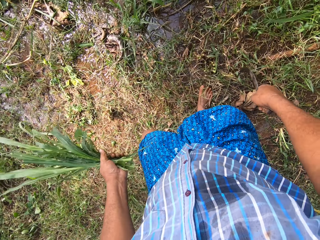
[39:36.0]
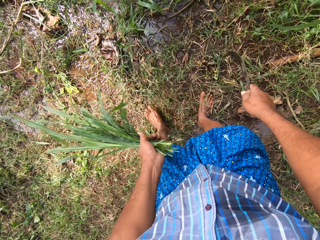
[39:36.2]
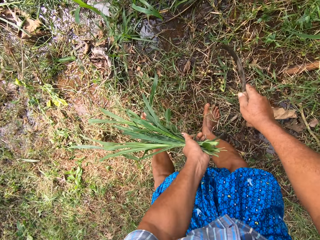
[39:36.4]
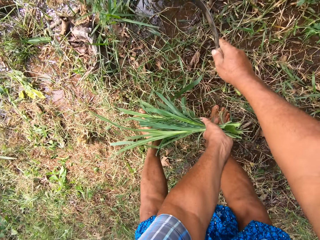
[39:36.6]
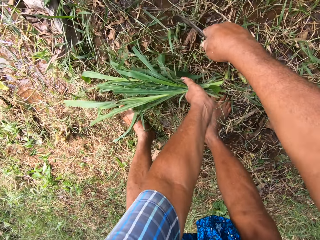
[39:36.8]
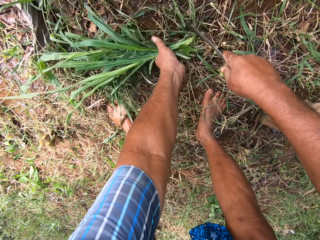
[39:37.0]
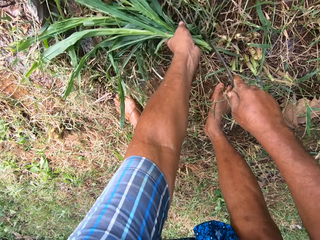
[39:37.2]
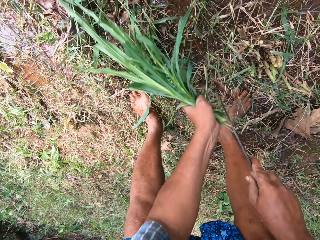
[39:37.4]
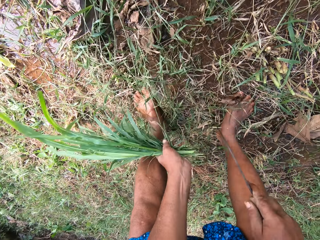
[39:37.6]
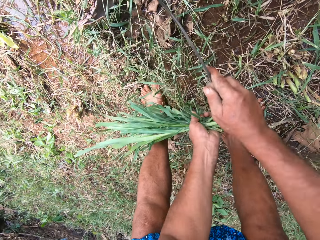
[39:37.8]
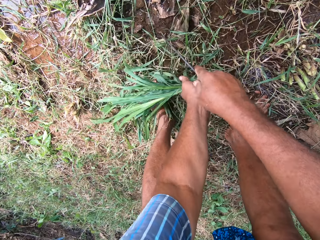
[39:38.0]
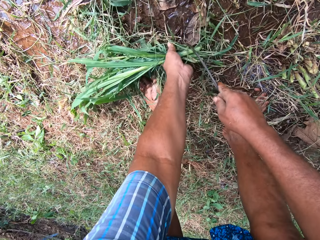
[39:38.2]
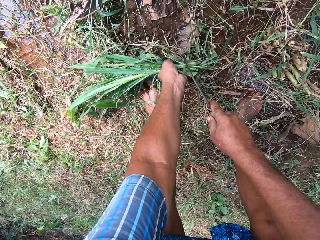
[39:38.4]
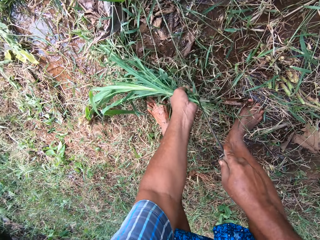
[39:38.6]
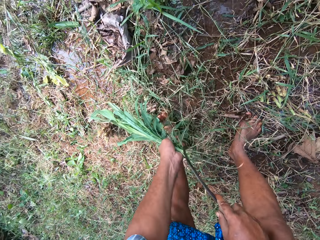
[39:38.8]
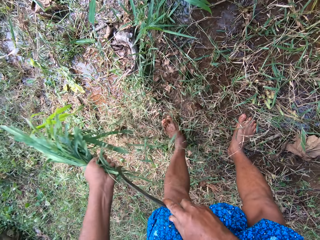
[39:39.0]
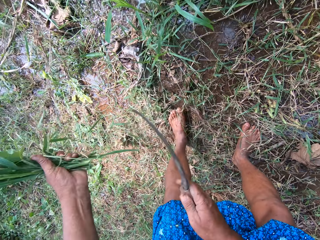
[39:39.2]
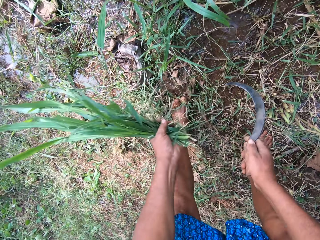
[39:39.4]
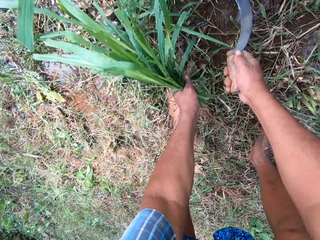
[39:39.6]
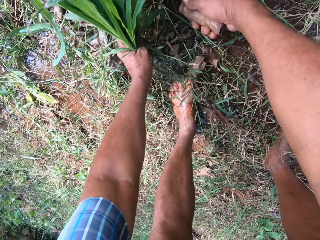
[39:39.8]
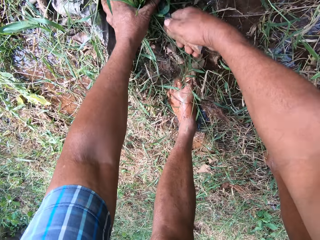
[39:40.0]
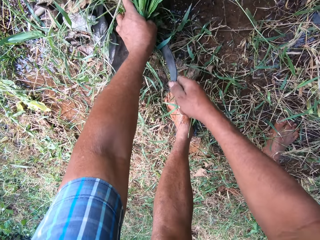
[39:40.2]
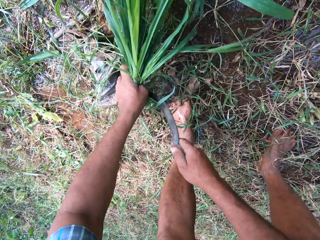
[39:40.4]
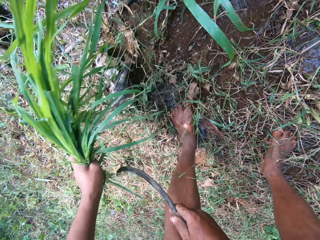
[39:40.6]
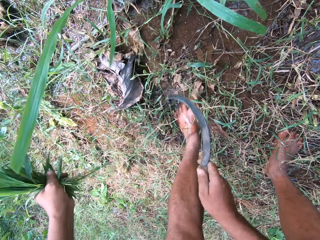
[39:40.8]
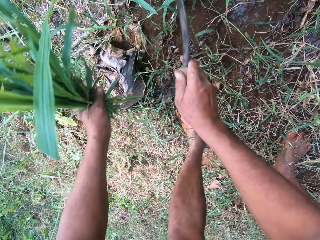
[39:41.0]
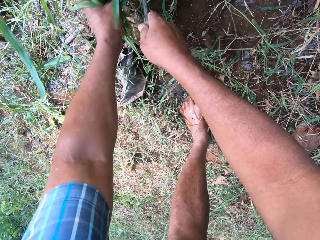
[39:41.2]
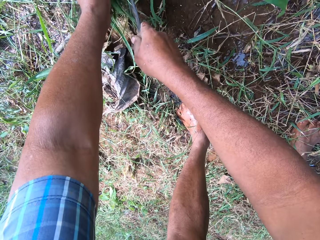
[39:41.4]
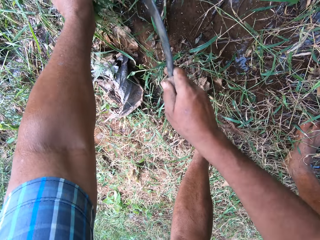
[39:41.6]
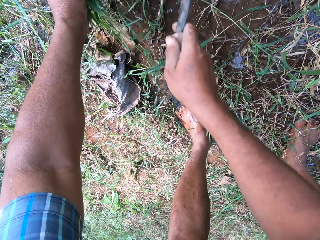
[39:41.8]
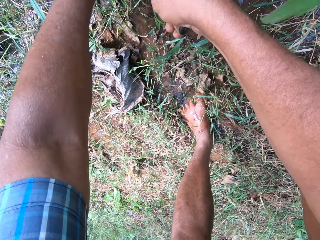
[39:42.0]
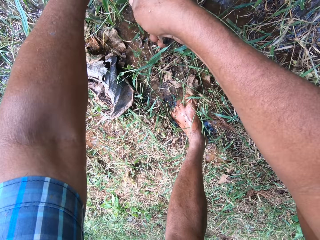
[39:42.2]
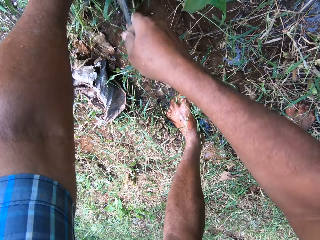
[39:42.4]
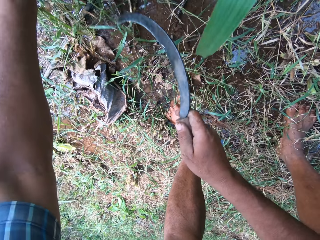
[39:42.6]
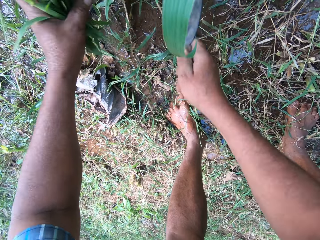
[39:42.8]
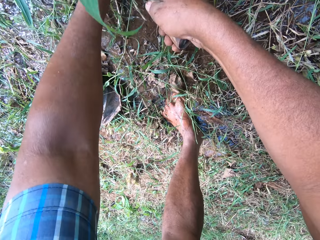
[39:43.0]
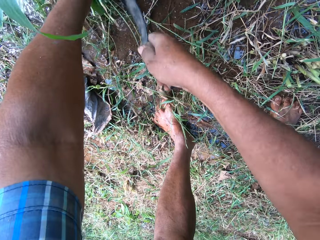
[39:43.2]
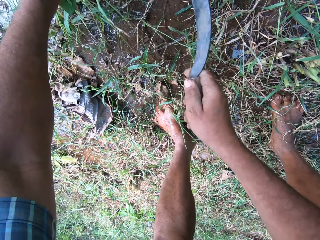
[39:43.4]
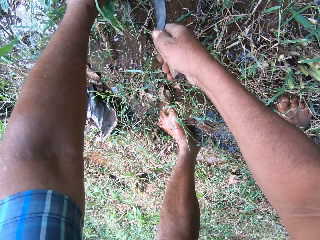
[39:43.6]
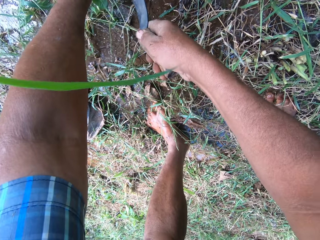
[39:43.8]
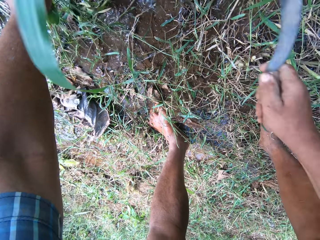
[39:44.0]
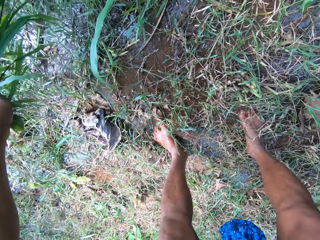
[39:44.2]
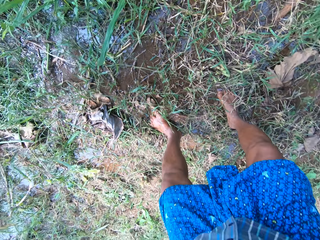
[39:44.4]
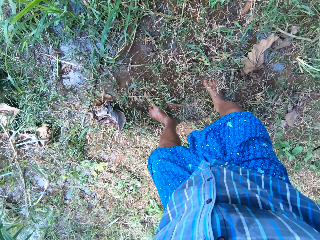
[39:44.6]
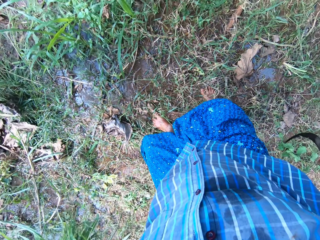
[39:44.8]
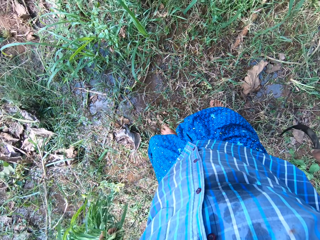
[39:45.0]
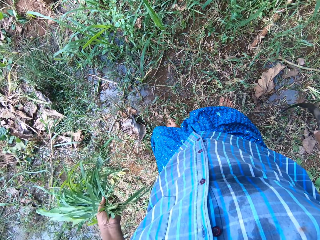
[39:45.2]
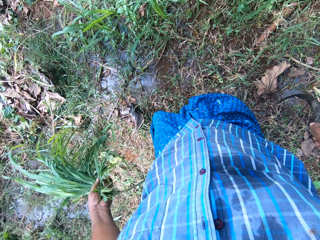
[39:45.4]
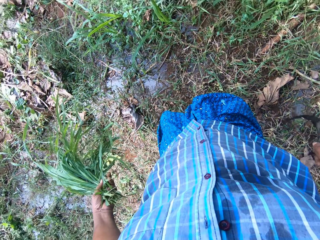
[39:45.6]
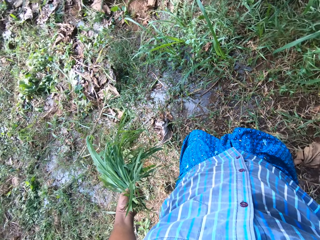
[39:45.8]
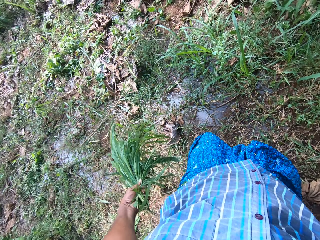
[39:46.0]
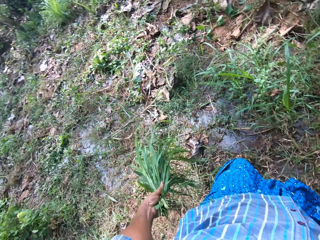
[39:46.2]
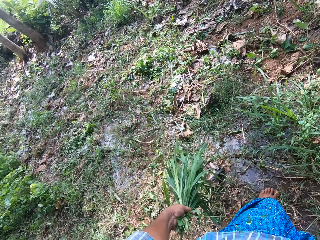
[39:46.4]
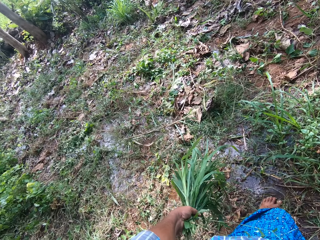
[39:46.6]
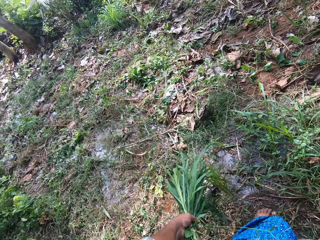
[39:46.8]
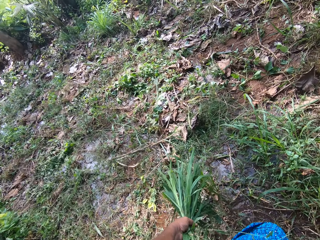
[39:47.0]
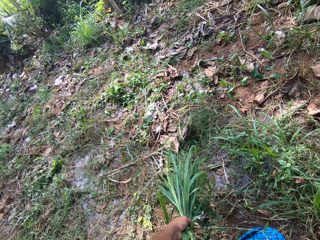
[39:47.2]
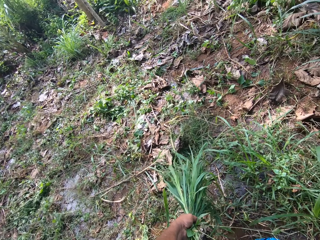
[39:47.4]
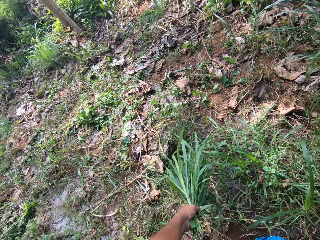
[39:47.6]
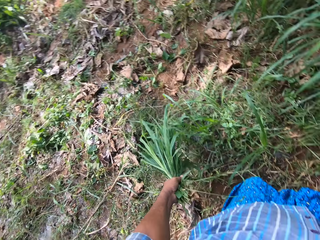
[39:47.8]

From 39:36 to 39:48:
The camera wearer weeds some grasses with the knife. They hold the grass.

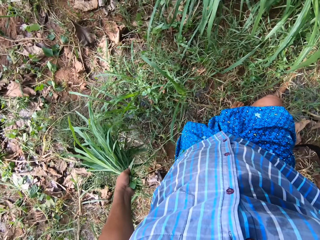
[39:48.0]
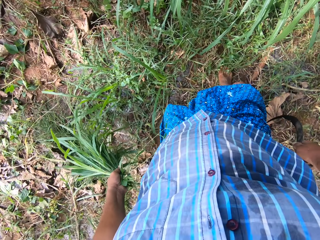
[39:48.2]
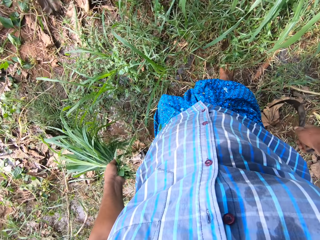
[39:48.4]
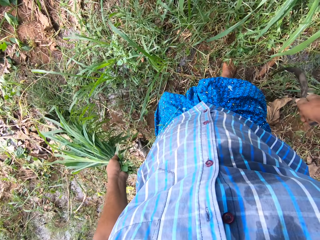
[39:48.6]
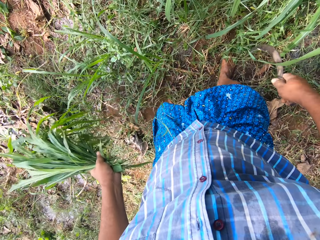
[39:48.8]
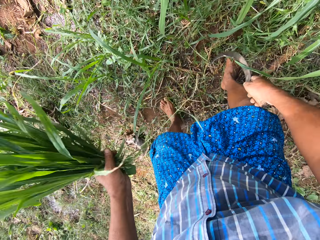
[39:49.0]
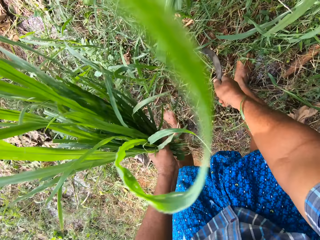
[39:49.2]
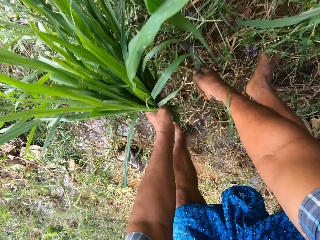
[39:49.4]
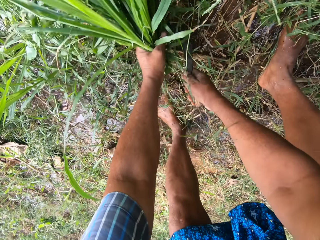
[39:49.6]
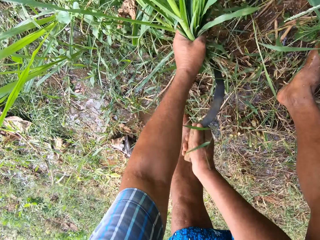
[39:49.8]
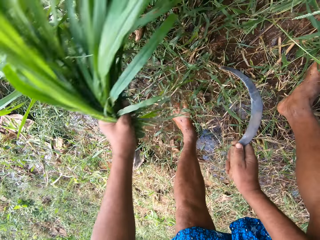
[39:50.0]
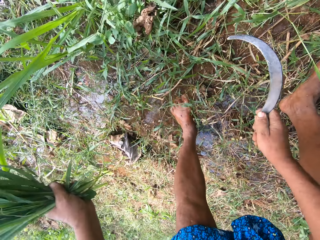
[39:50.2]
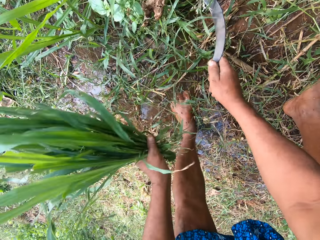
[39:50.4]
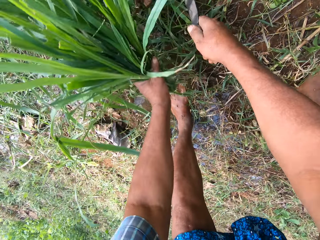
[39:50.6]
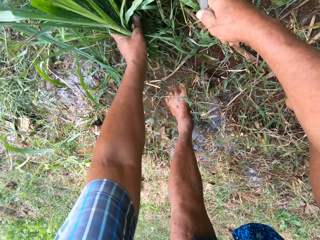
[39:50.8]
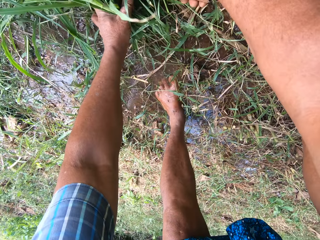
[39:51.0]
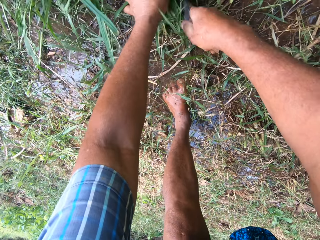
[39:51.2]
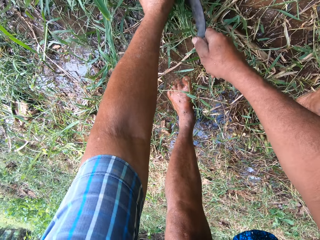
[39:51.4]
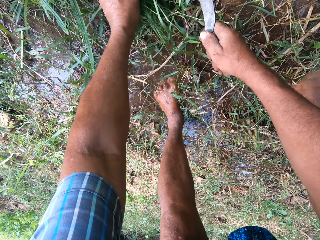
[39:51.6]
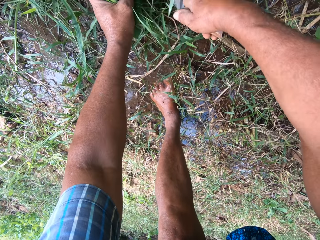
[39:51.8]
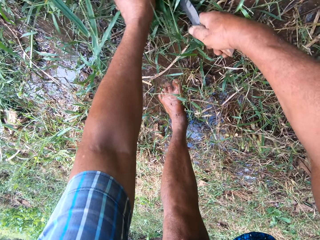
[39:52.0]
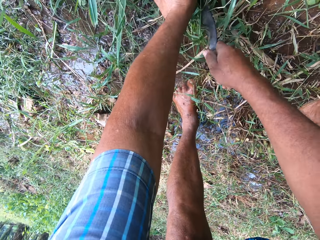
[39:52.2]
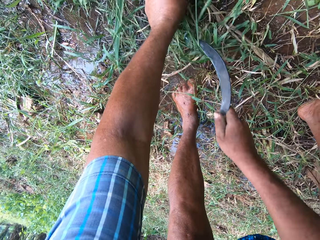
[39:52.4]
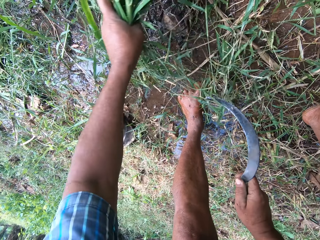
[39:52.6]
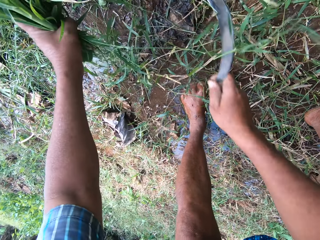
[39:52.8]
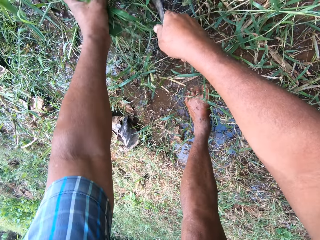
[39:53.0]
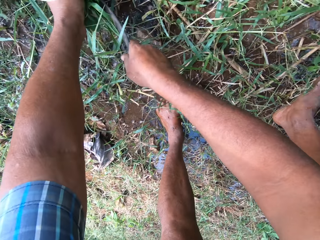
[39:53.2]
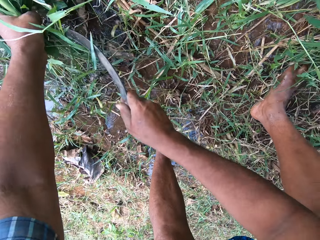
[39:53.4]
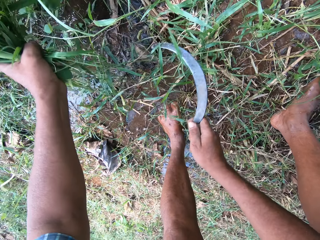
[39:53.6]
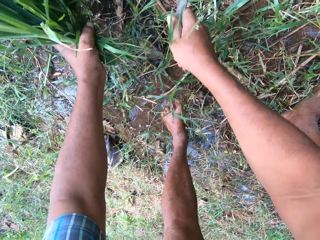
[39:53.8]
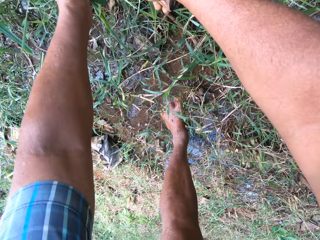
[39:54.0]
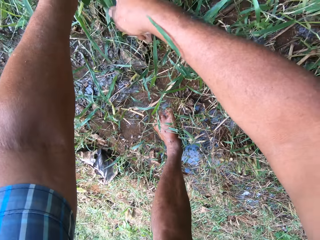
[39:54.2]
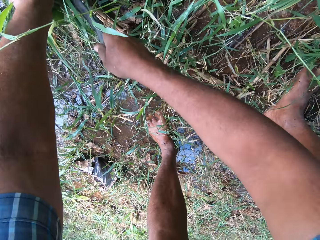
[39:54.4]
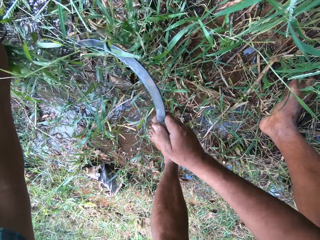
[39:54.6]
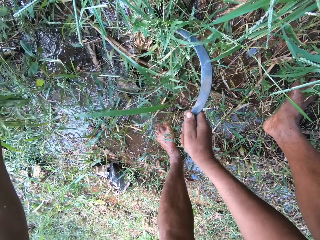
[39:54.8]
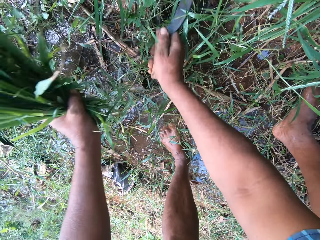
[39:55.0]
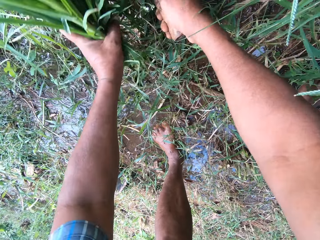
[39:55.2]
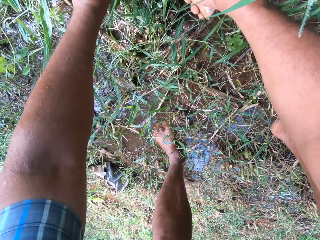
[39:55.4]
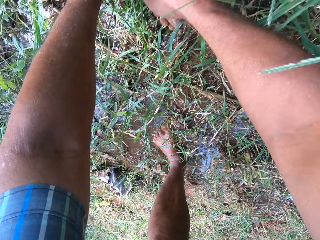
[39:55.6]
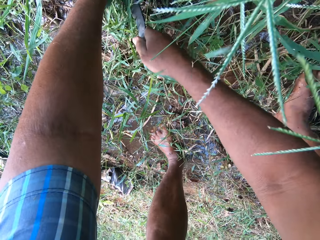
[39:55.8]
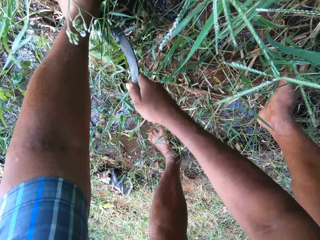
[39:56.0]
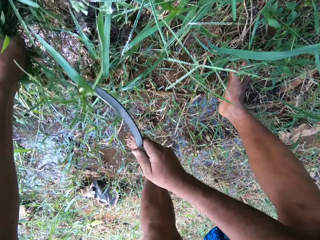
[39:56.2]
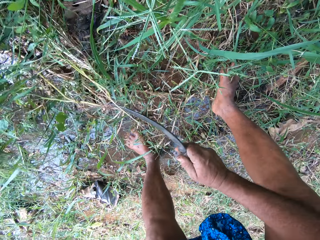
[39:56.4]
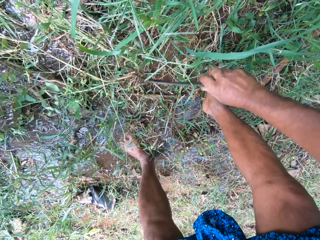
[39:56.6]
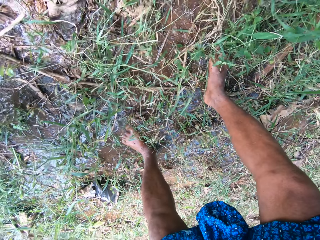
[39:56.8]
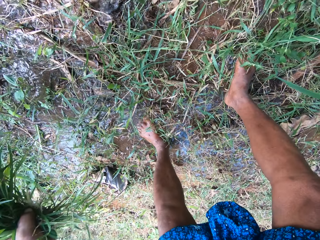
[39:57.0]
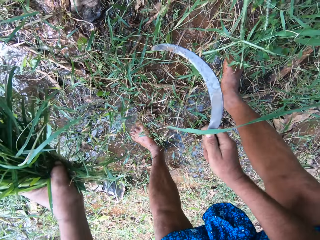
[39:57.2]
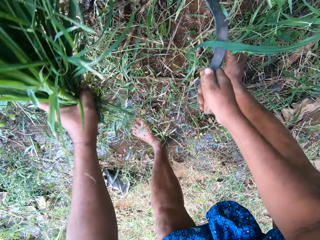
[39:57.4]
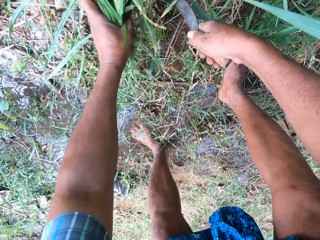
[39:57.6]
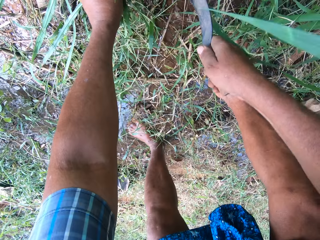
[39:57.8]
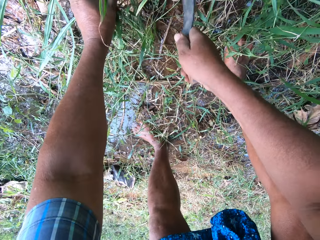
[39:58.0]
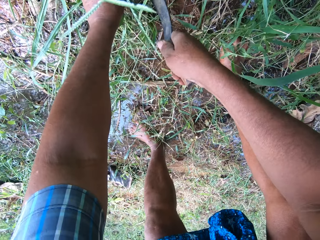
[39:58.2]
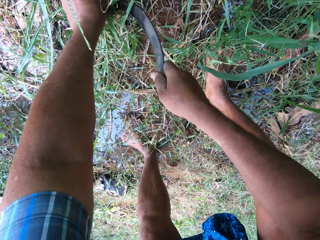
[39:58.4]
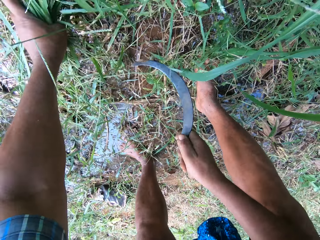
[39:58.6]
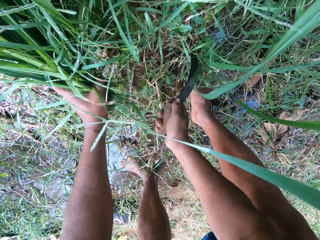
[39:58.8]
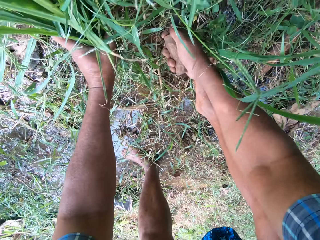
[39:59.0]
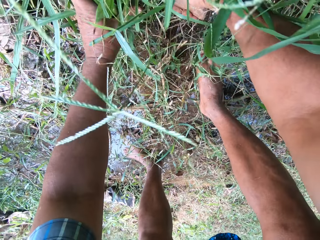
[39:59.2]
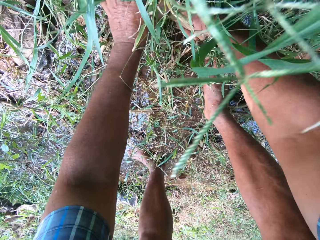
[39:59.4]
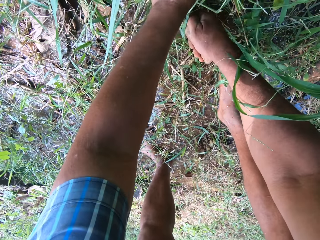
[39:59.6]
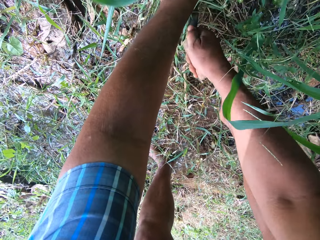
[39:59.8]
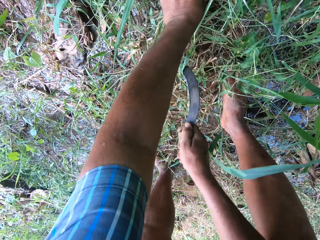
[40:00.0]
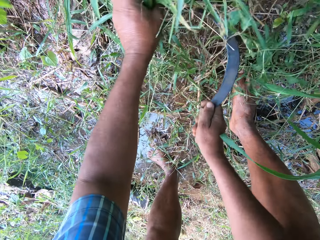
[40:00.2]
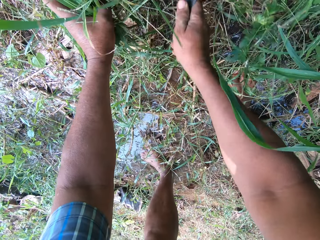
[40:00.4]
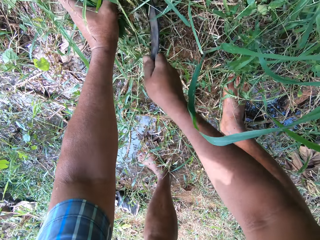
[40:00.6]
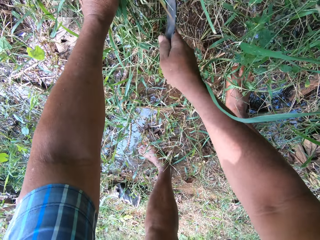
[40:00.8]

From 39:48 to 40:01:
The camera wearer weeds some grasses with the knife. They move the sickle and cut the grass.
